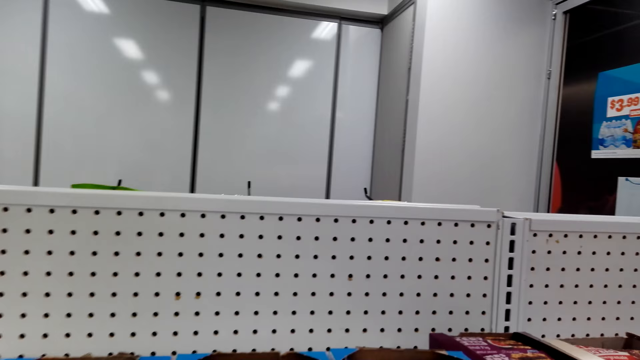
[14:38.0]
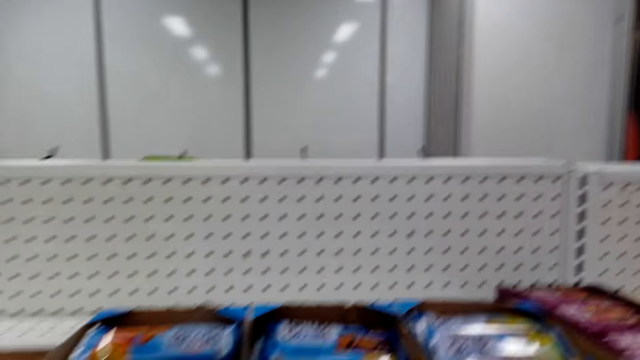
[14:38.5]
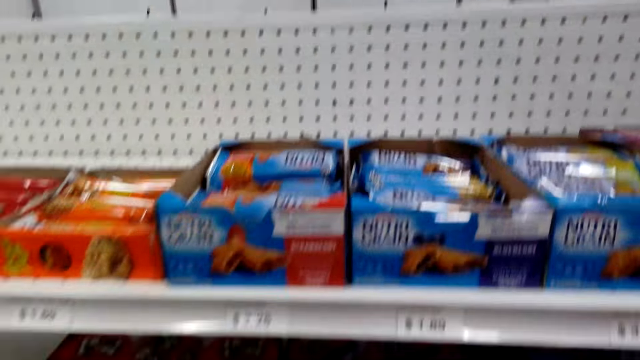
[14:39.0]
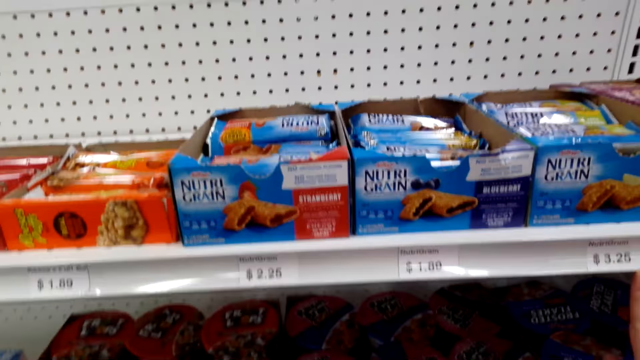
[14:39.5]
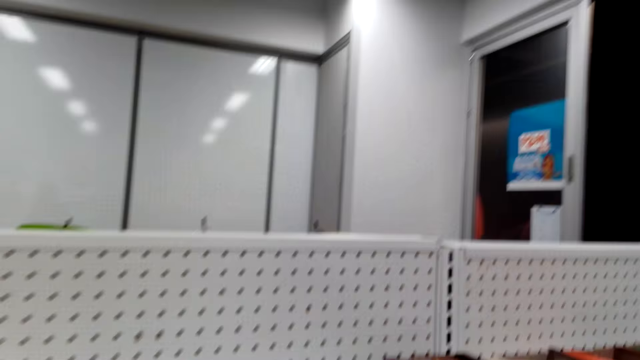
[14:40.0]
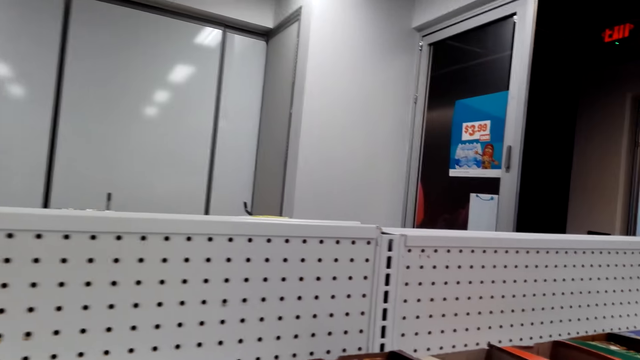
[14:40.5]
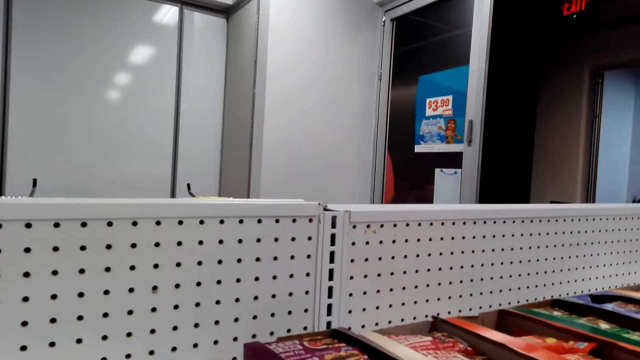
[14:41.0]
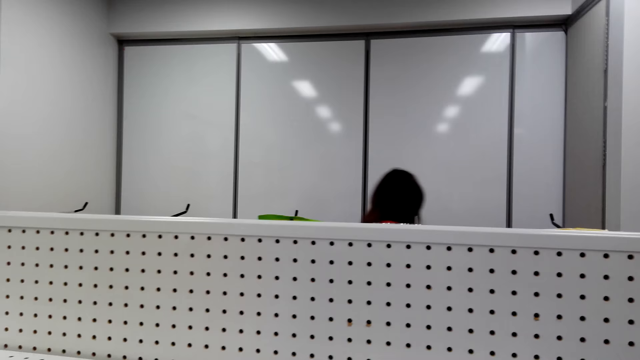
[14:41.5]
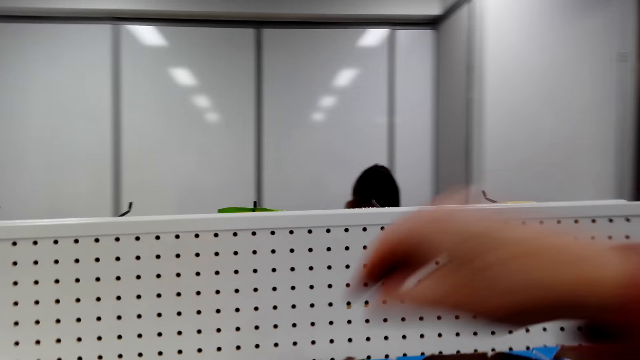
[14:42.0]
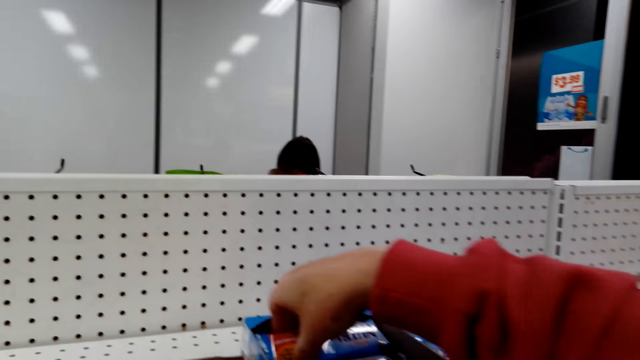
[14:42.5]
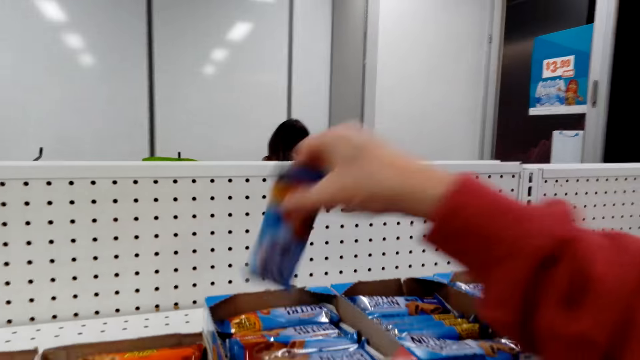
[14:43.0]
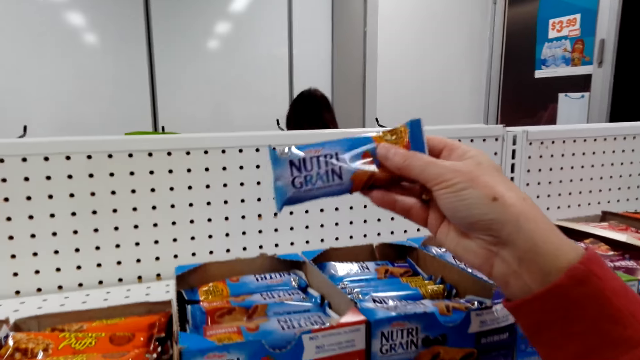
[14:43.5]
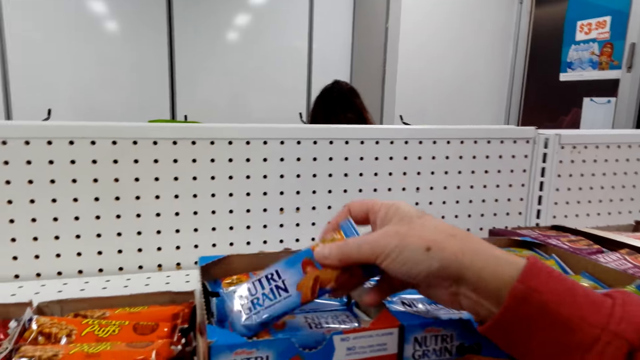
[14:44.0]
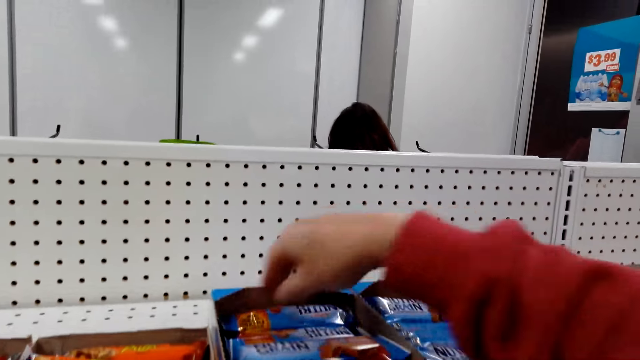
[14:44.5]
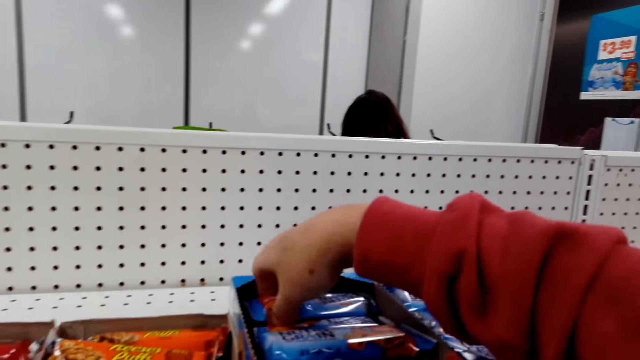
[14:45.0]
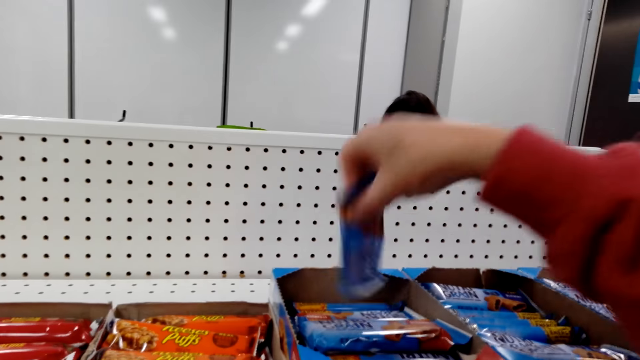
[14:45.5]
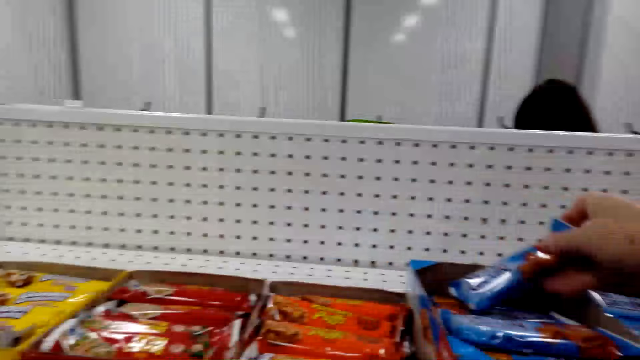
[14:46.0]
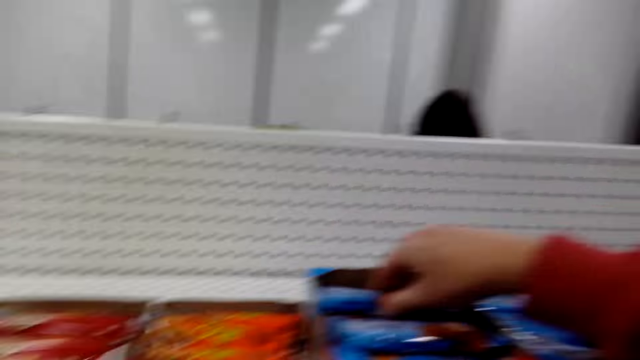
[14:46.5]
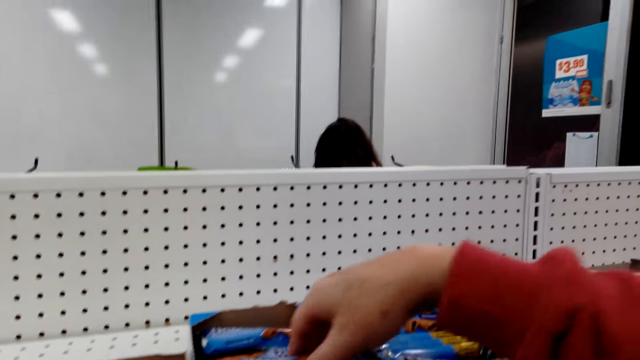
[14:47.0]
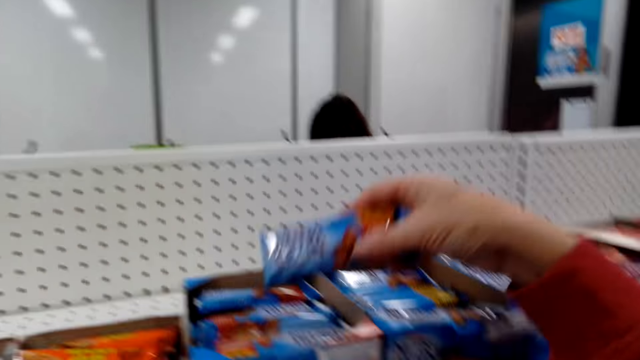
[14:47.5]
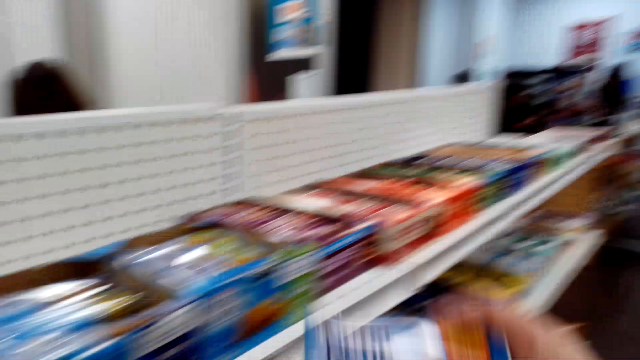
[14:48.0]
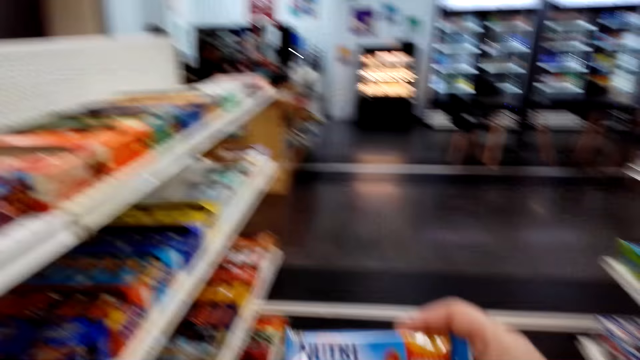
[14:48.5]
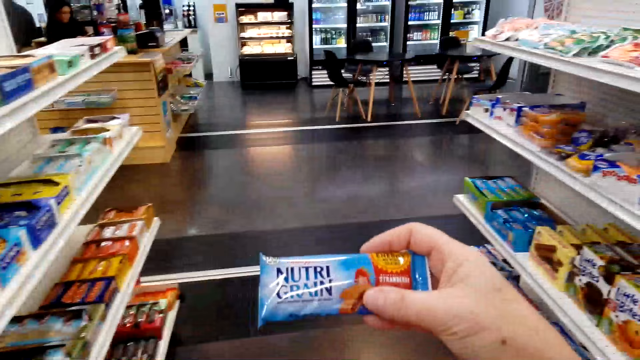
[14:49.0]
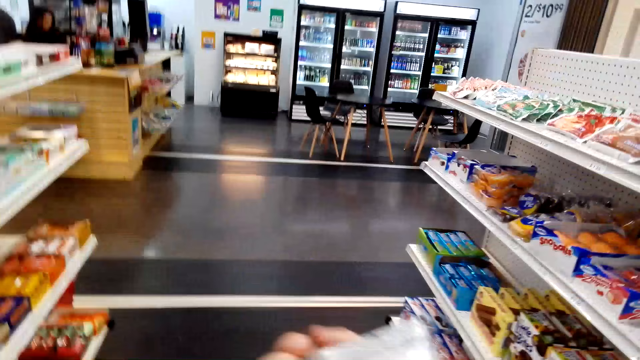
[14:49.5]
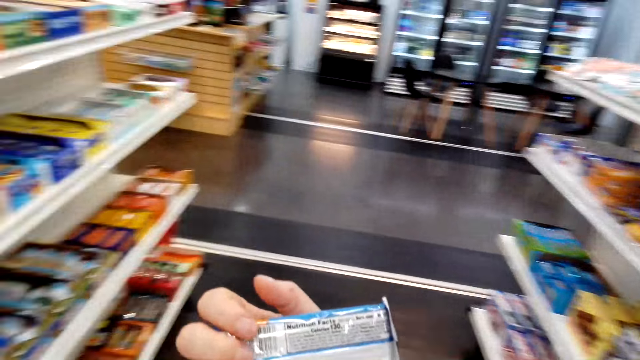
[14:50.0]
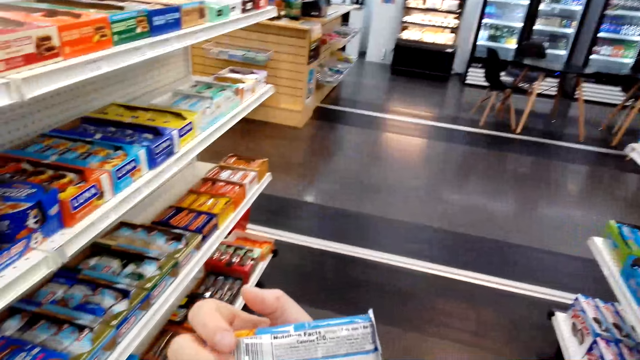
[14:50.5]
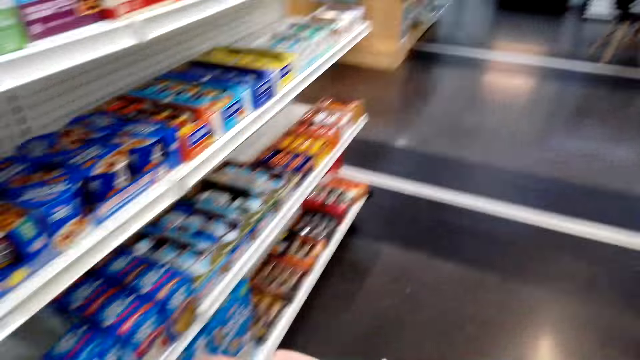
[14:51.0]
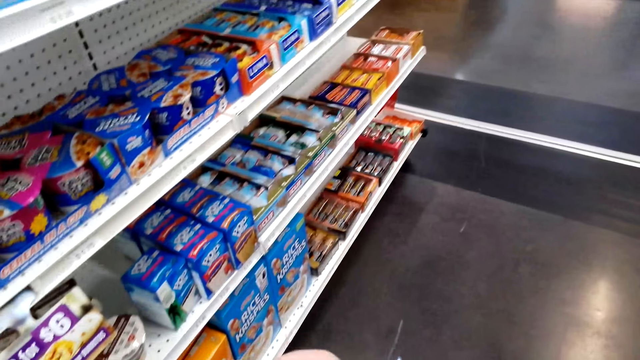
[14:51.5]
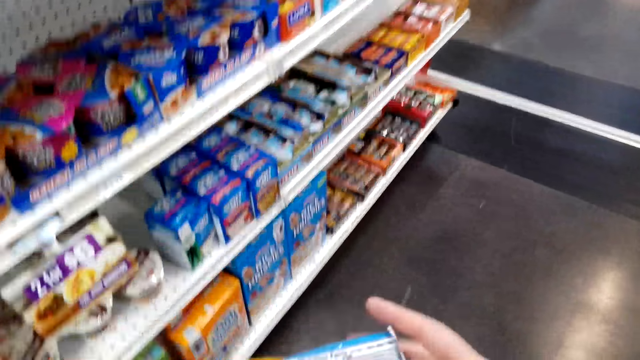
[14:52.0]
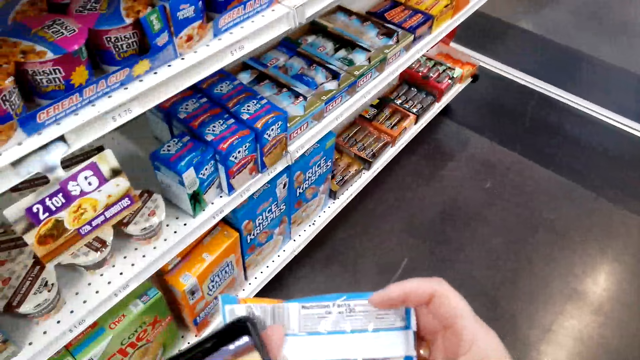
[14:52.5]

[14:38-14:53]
The camera wearer stops. They grab a packet from the shelf and put the packet in a box. They grab the packet from the shelf and put the packet in the box. They look around. They grab the packet from the shelf, hold the packet, and look at the packet.

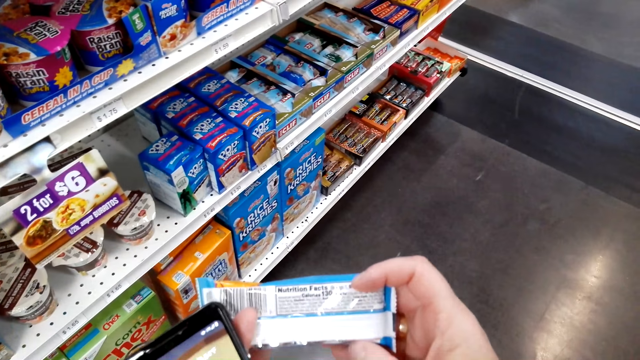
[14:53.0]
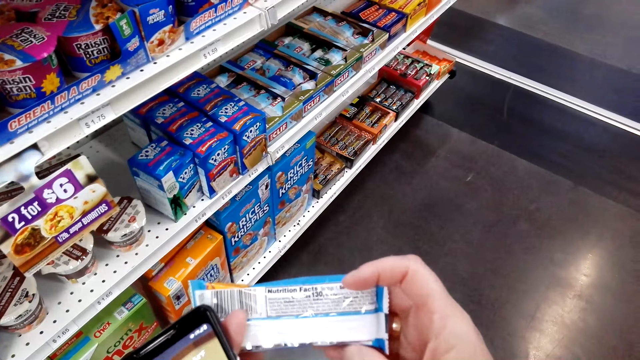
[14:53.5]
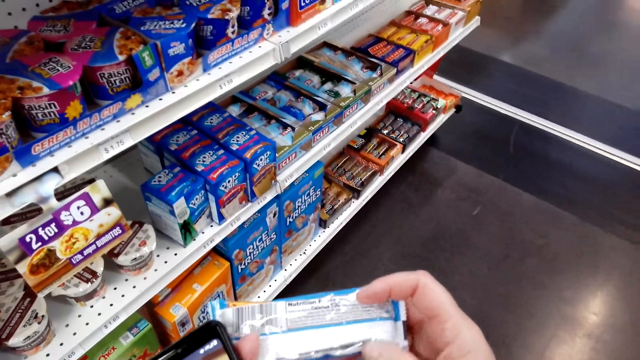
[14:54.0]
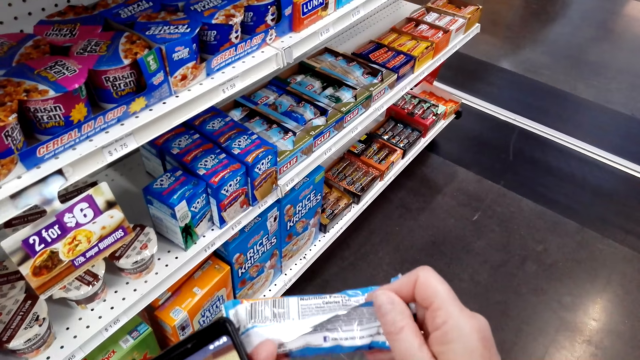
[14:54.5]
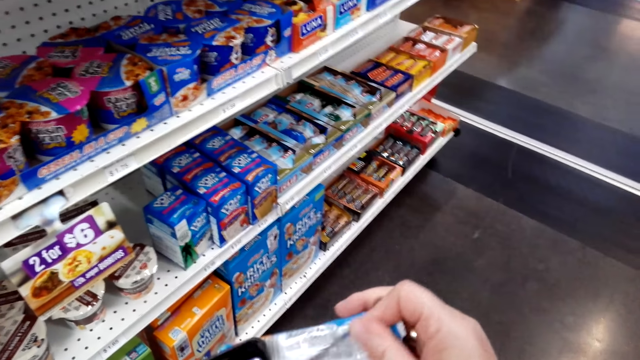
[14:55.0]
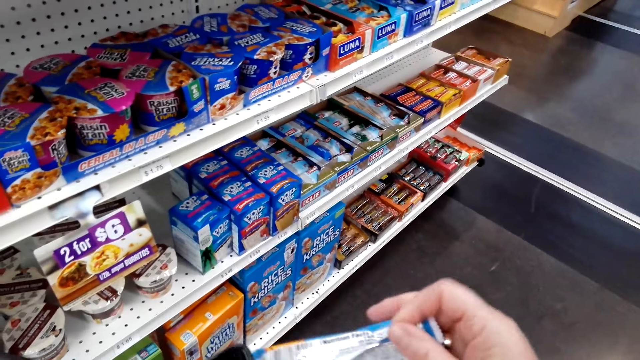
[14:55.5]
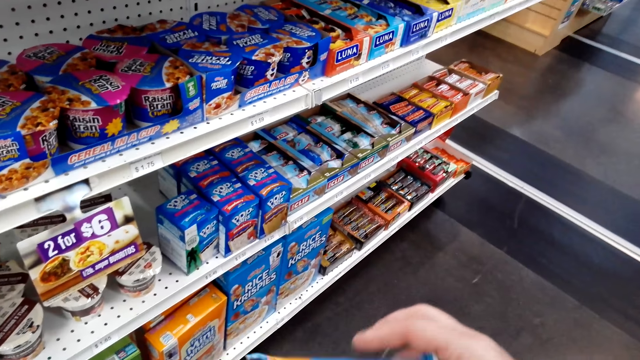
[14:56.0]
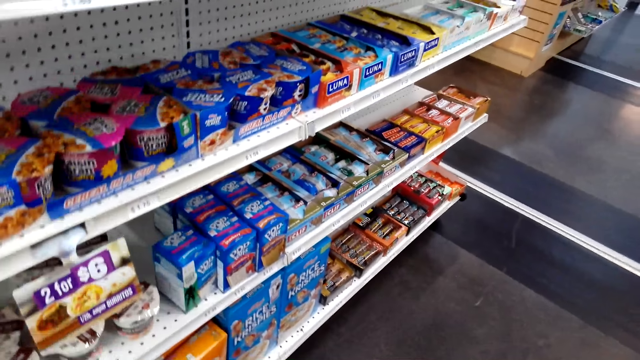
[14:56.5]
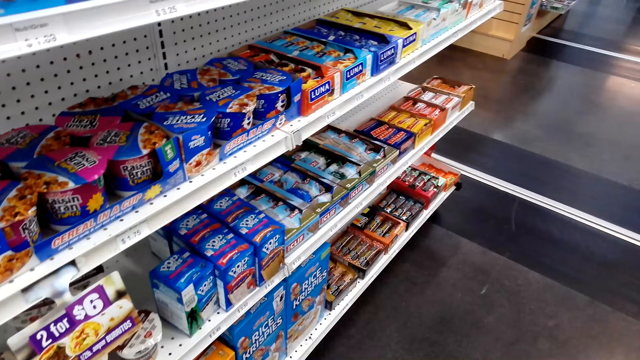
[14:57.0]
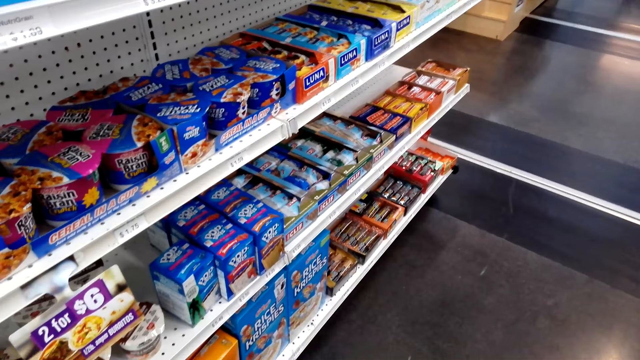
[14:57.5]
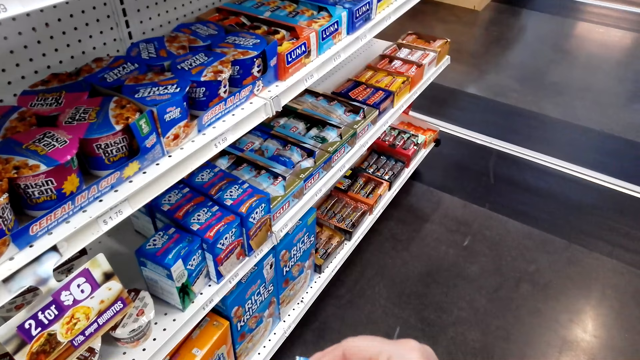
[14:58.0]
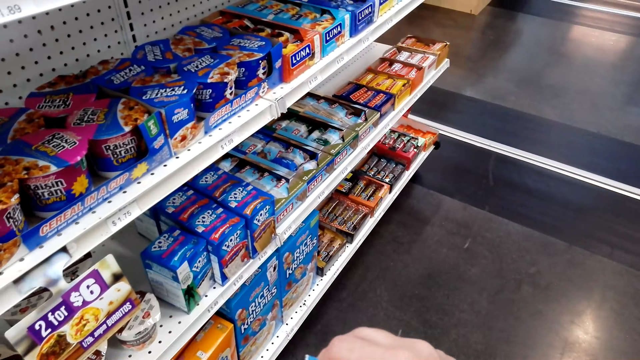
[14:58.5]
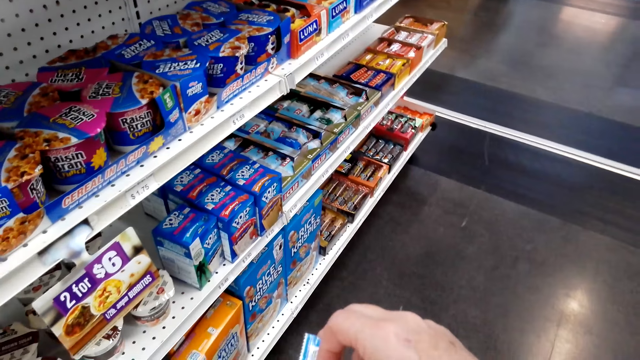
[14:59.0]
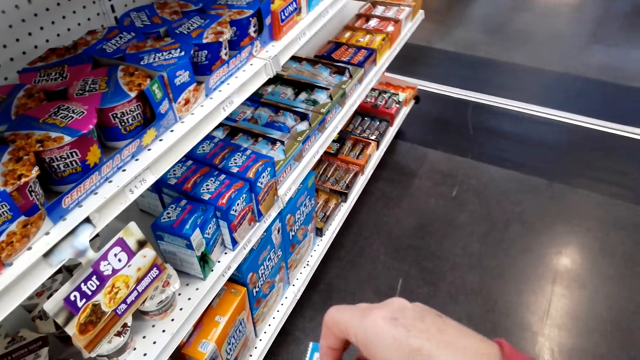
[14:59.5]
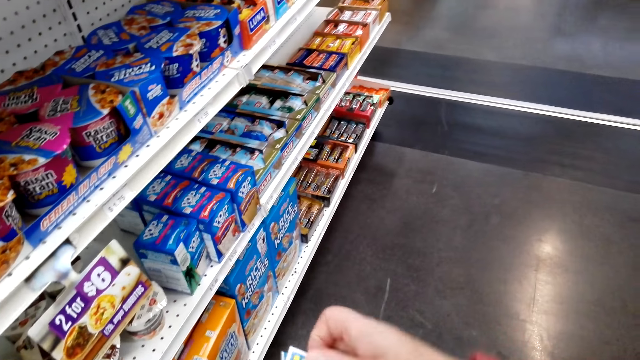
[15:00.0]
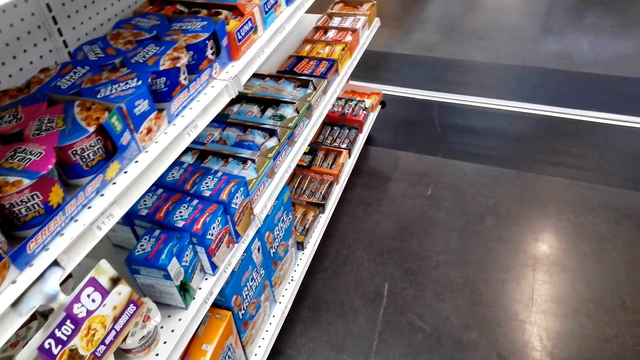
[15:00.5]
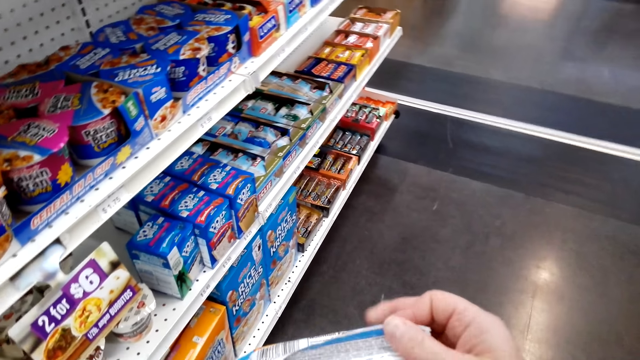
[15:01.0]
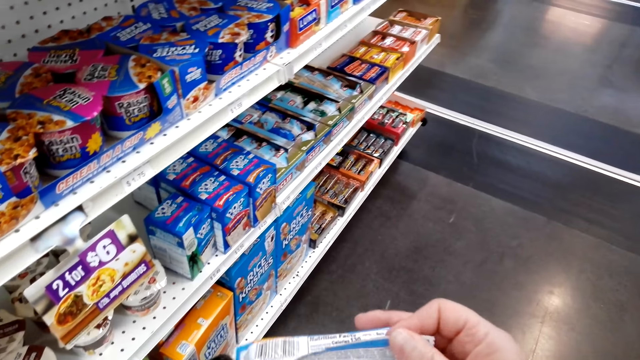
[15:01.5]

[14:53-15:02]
The camera wearer looks around. They speak. They hold something.
